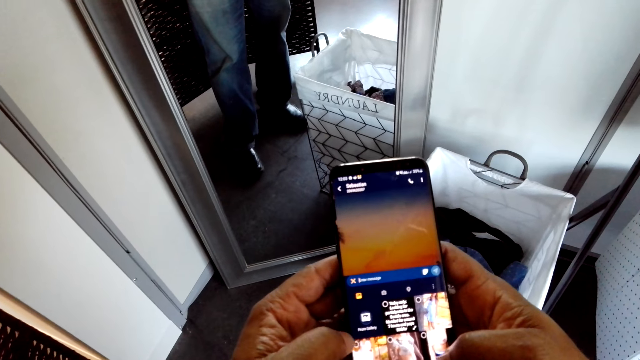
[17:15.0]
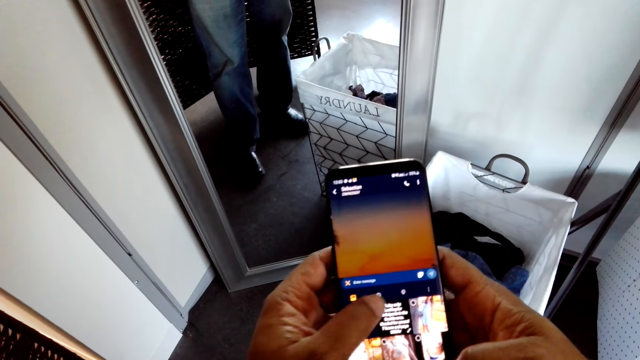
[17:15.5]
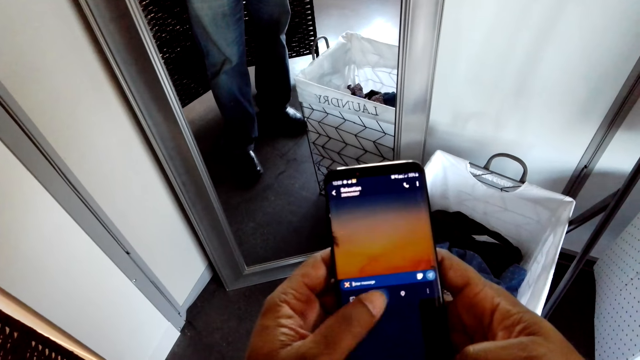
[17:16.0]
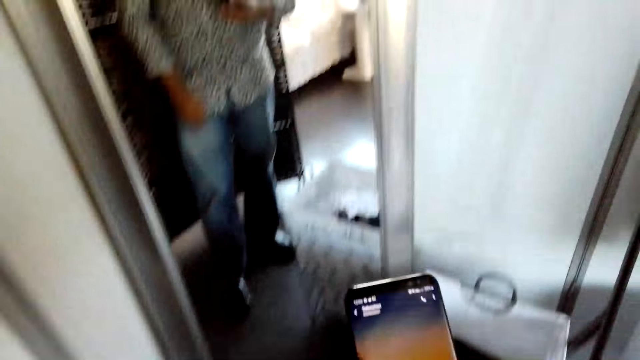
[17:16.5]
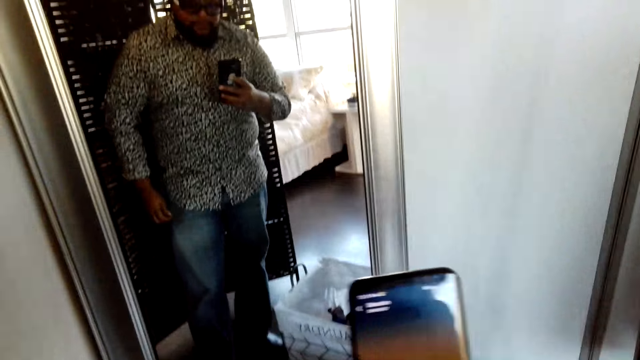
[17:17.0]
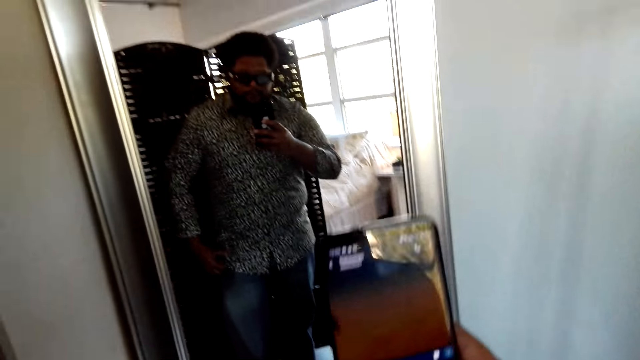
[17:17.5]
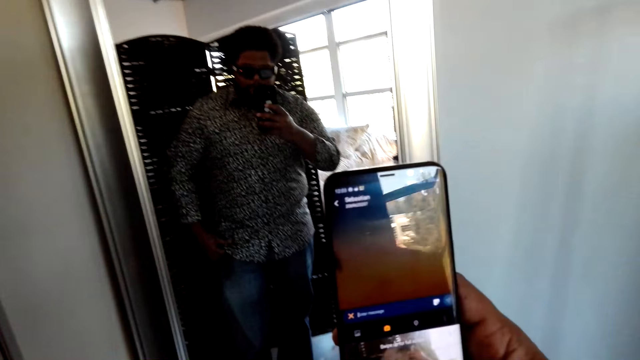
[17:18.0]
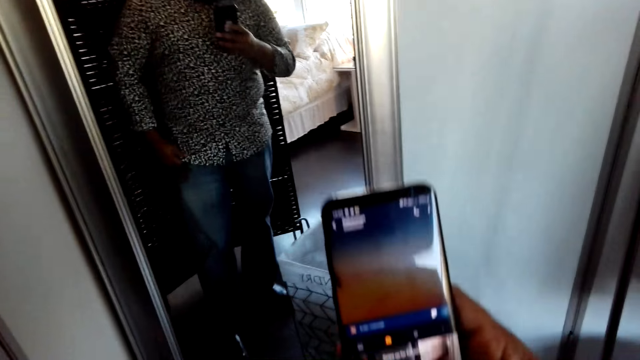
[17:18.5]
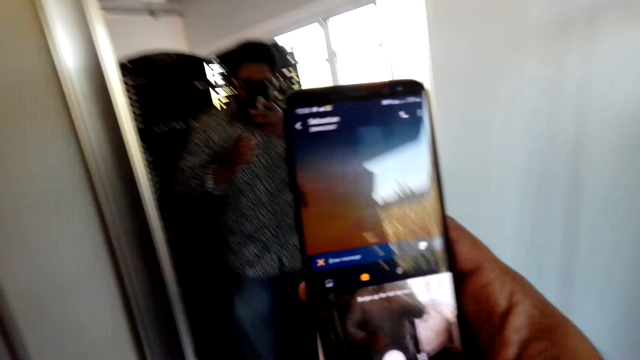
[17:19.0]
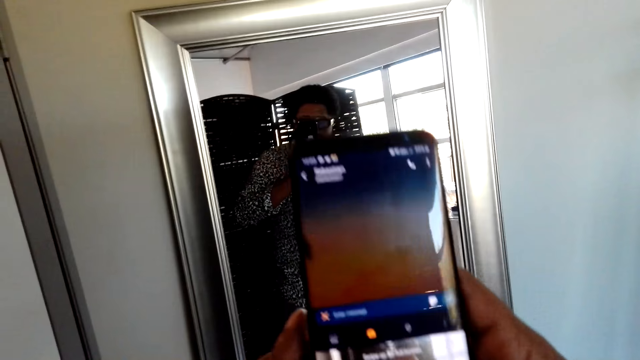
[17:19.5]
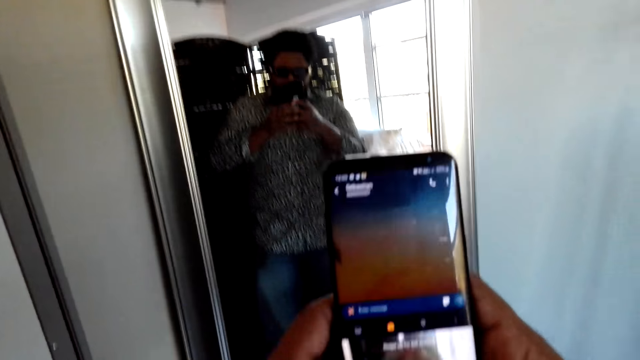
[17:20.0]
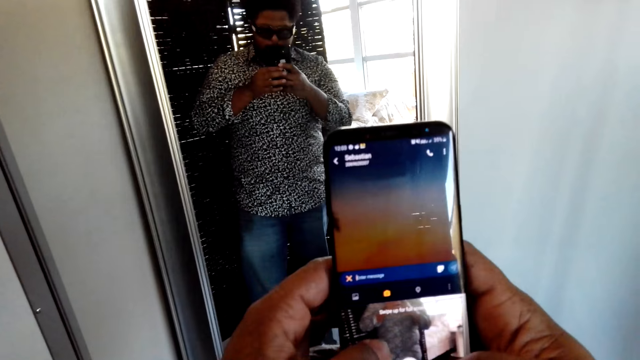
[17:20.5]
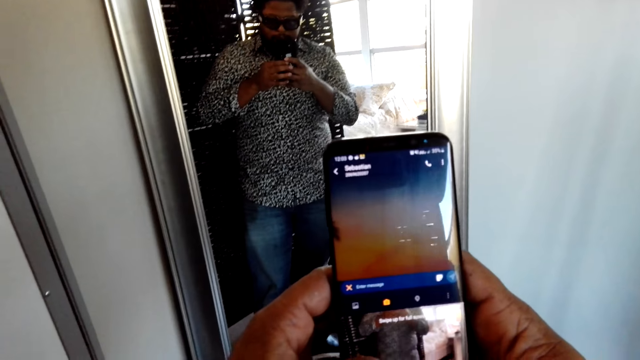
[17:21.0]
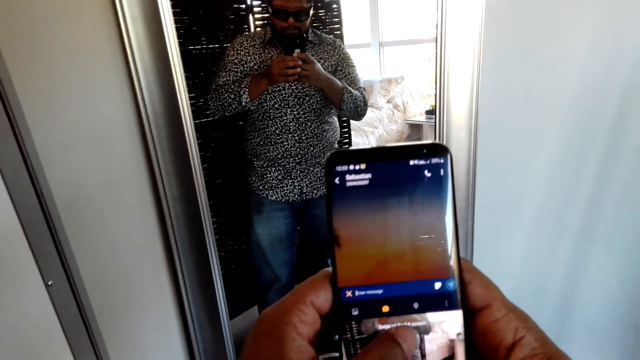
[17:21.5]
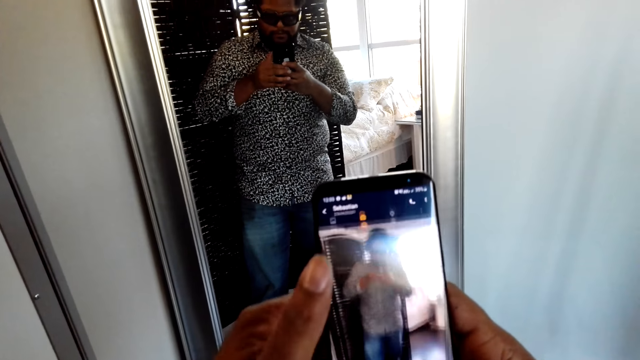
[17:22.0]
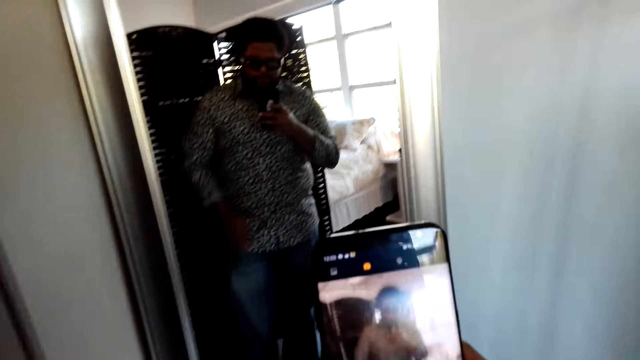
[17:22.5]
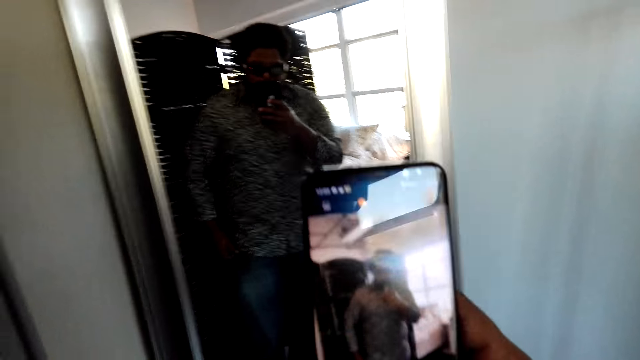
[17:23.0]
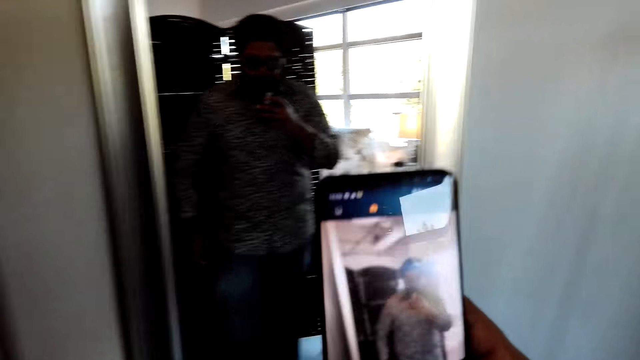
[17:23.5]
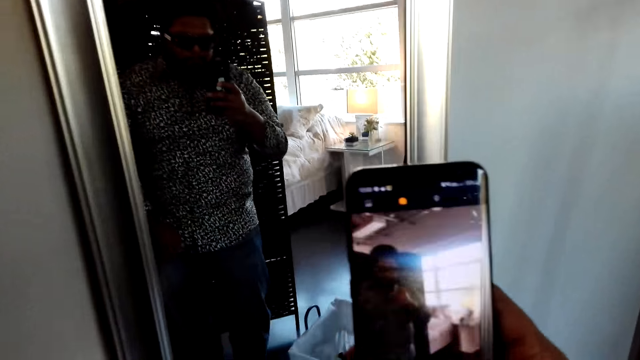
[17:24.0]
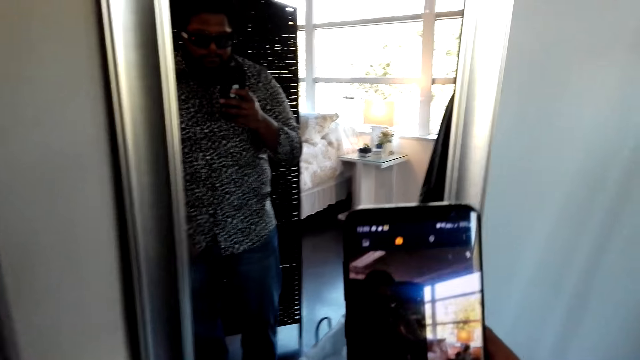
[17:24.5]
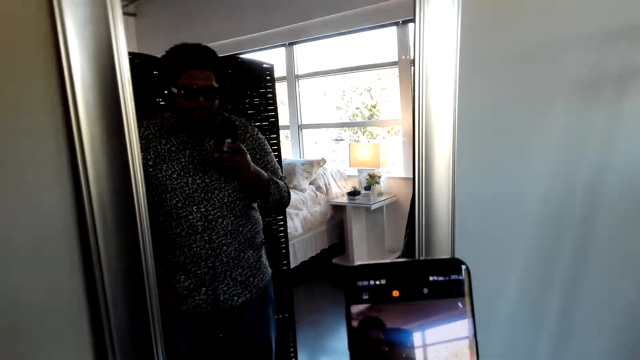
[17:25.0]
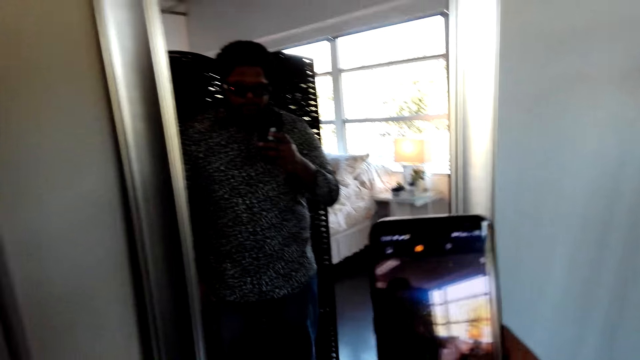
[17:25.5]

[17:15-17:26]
The camera wearer lifts the phone. They take a picture.

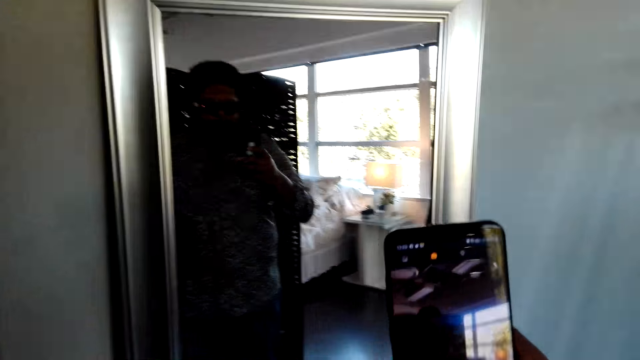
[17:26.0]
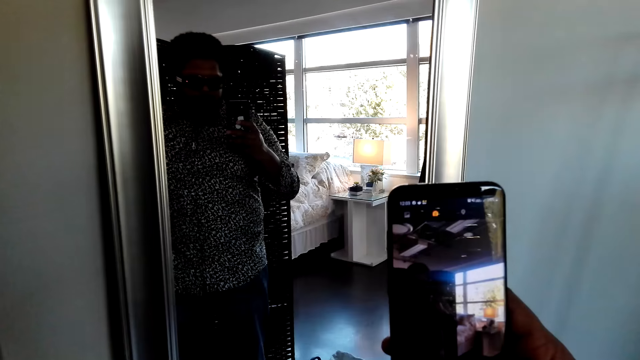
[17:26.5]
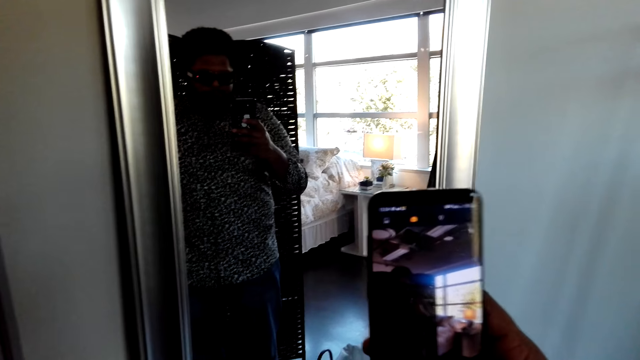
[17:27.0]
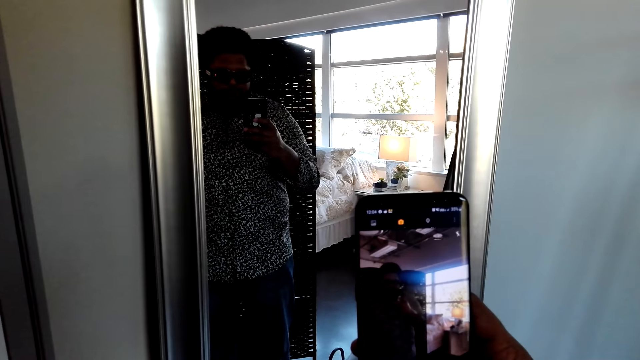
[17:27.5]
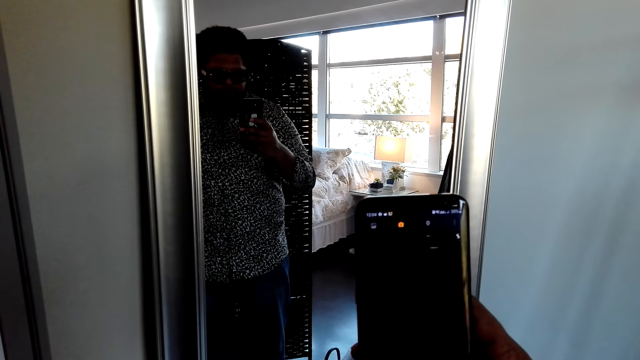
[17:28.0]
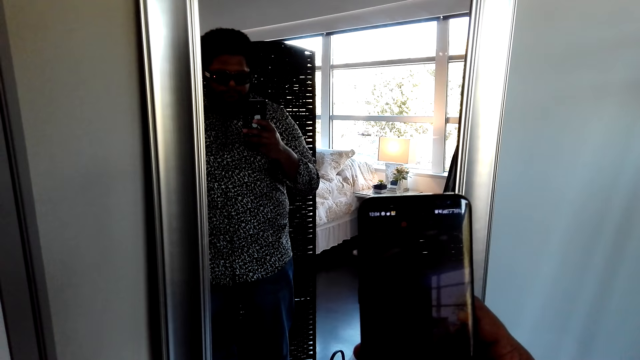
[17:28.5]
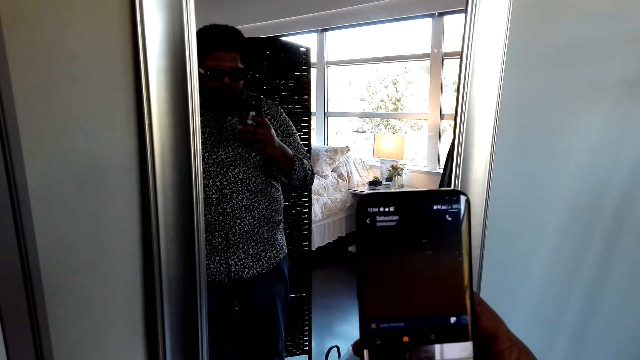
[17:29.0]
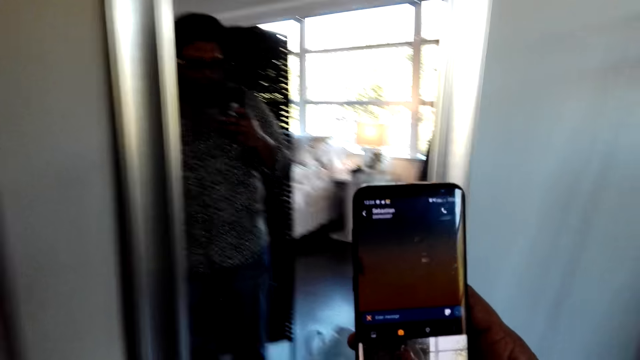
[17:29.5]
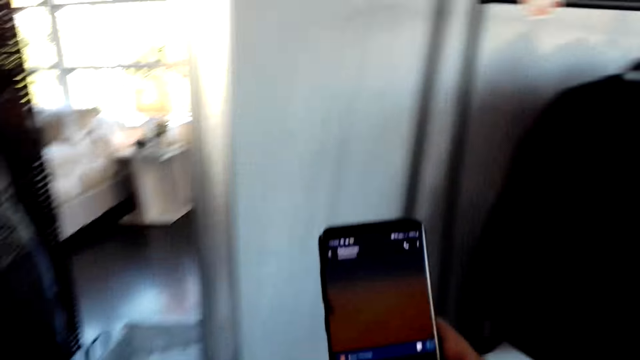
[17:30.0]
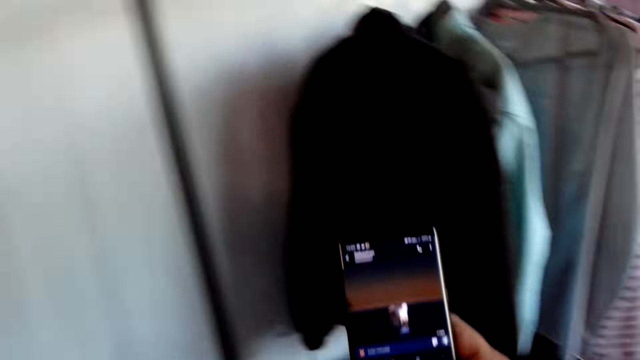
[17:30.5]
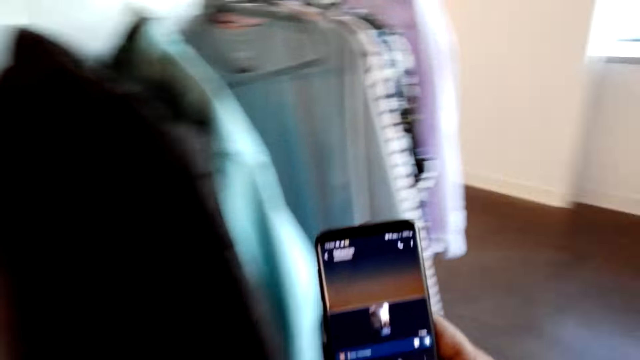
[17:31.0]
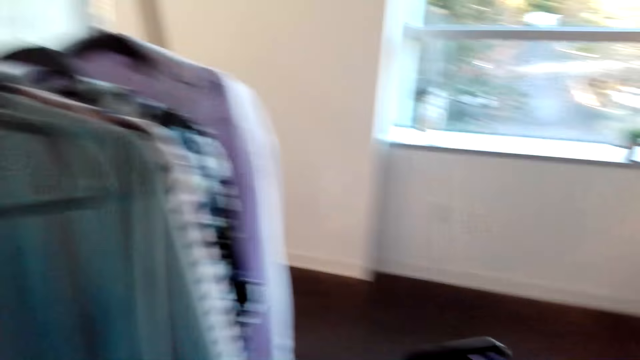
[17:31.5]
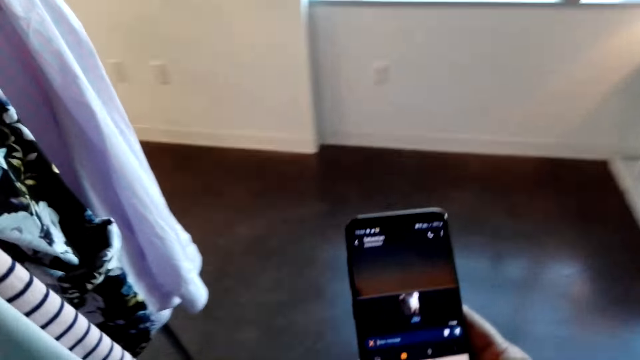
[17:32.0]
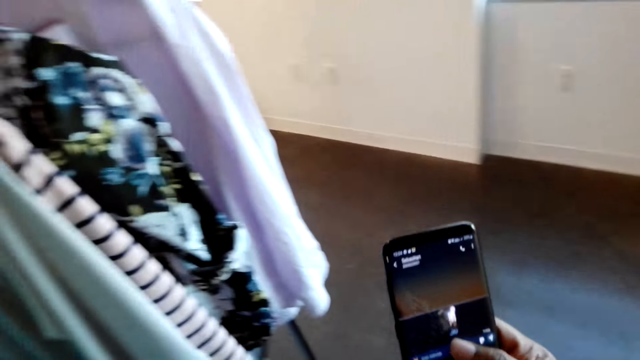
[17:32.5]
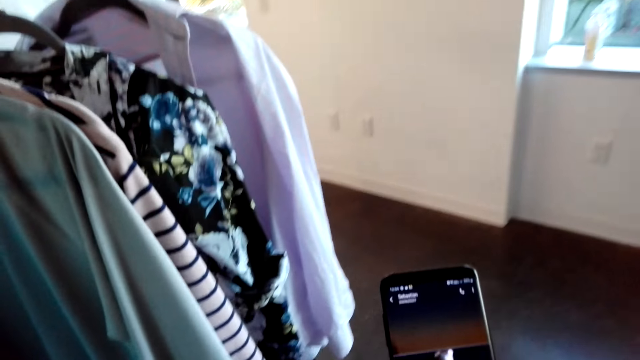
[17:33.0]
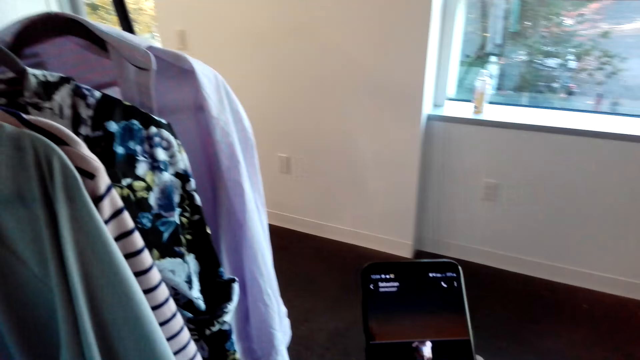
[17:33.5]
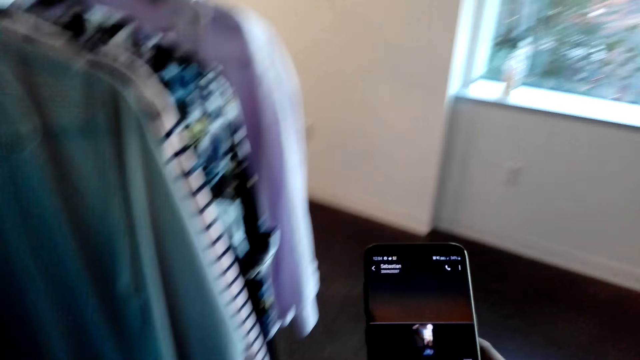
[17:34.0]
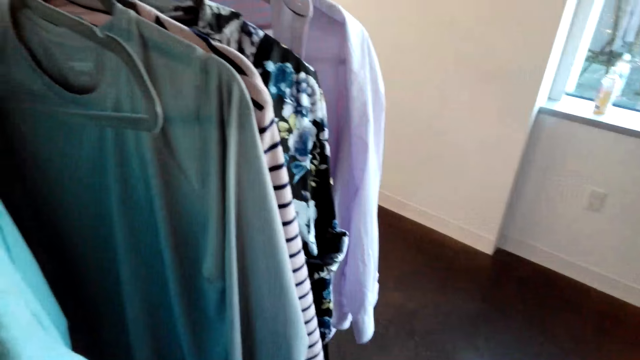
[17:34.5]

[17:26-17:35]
The camera wearer takes a photo with the phone. They walk around.
